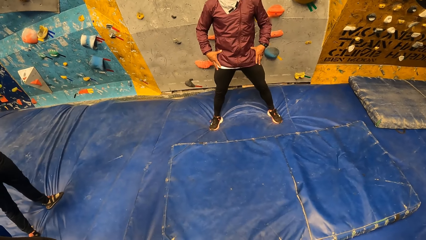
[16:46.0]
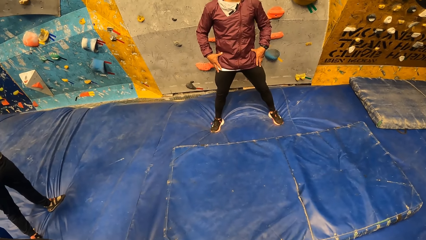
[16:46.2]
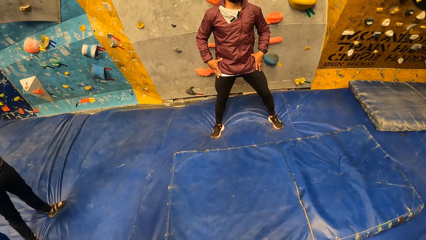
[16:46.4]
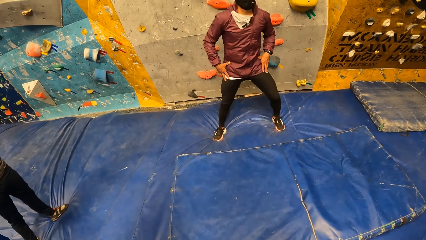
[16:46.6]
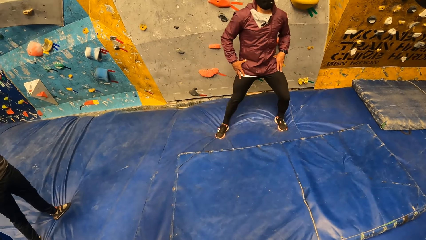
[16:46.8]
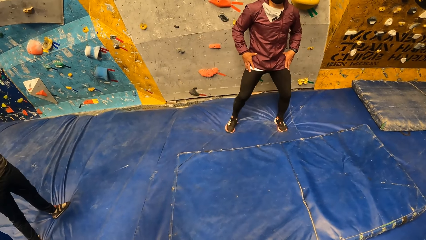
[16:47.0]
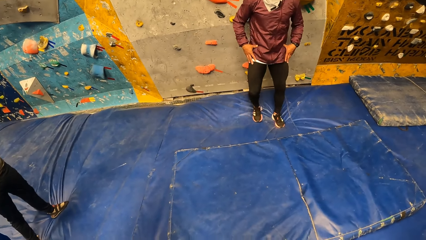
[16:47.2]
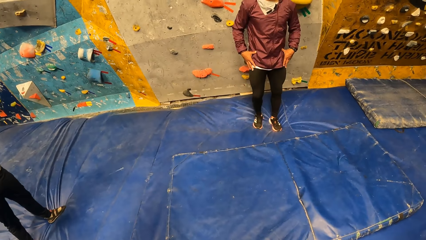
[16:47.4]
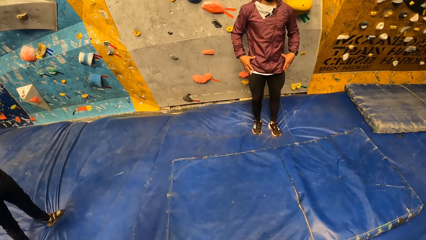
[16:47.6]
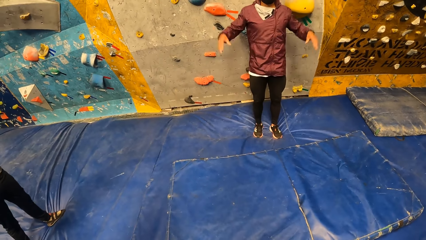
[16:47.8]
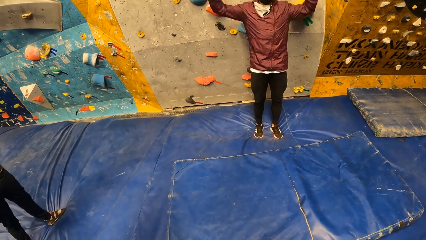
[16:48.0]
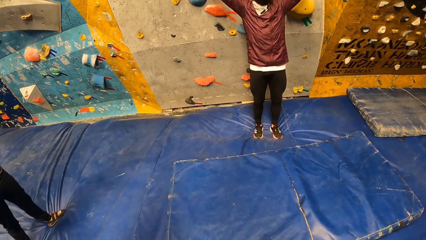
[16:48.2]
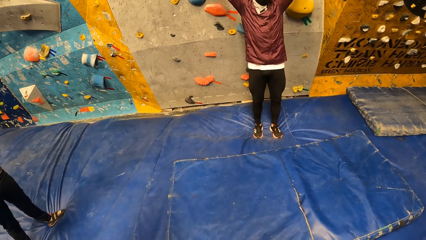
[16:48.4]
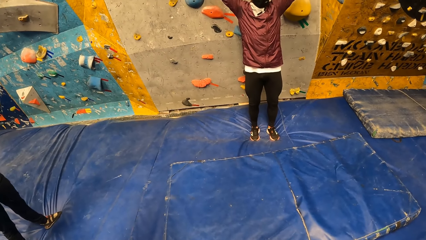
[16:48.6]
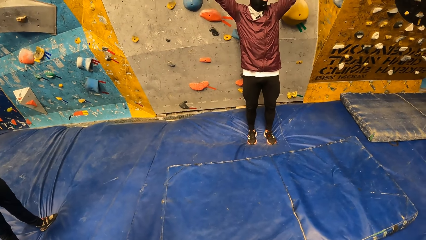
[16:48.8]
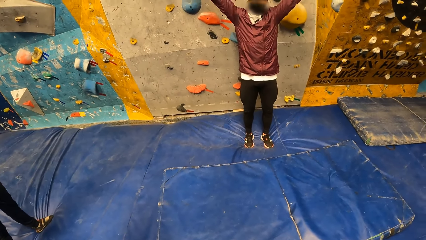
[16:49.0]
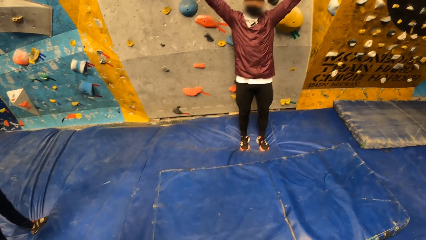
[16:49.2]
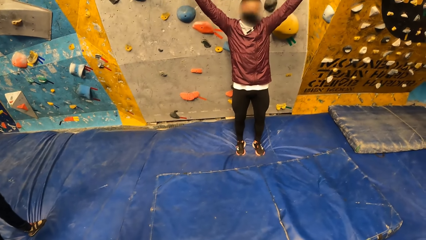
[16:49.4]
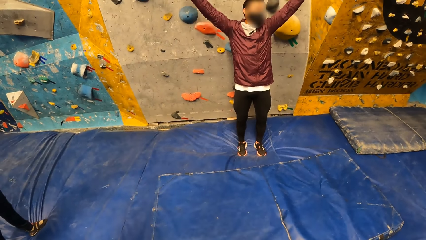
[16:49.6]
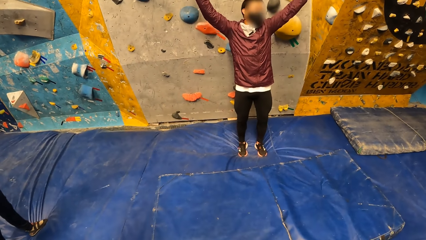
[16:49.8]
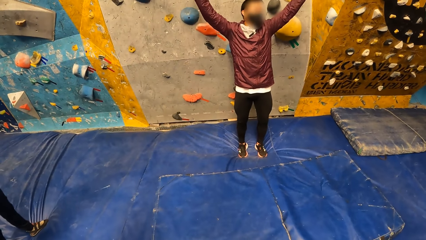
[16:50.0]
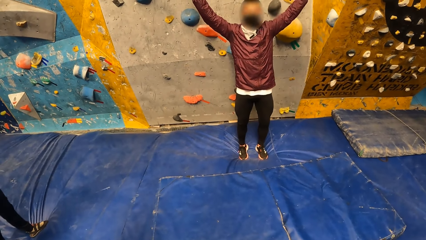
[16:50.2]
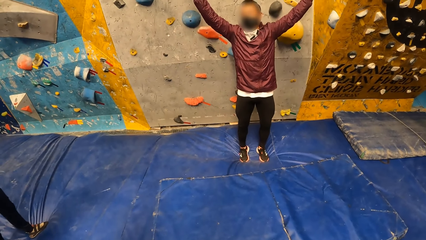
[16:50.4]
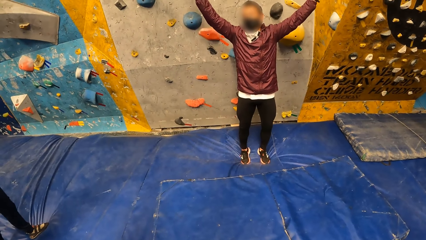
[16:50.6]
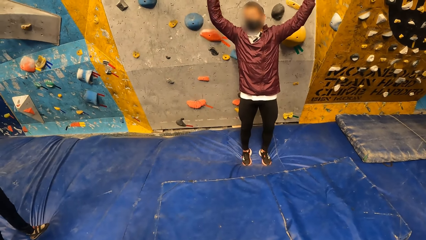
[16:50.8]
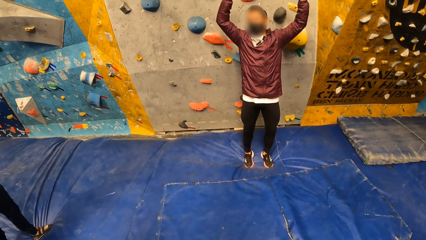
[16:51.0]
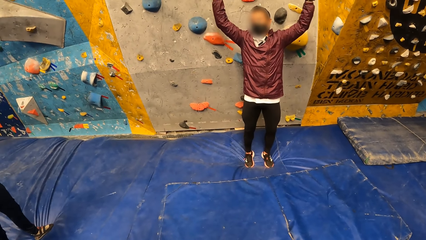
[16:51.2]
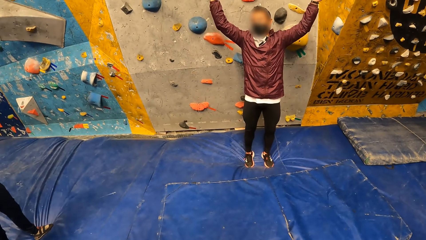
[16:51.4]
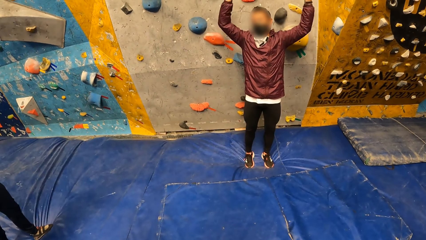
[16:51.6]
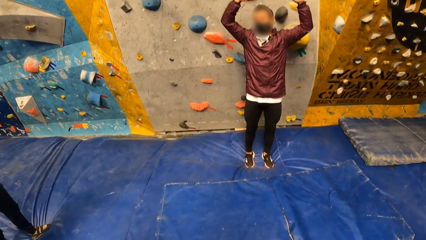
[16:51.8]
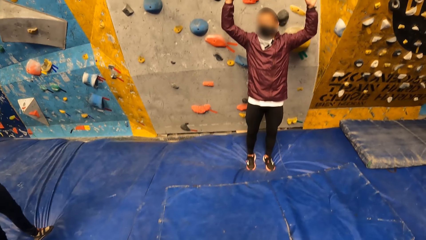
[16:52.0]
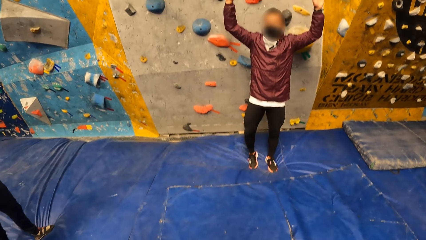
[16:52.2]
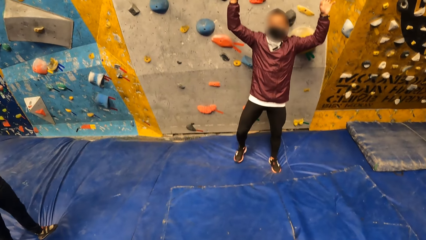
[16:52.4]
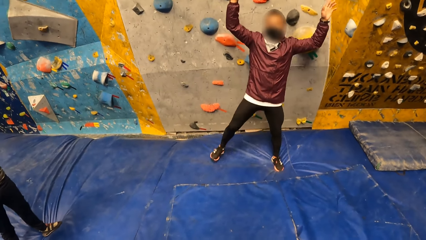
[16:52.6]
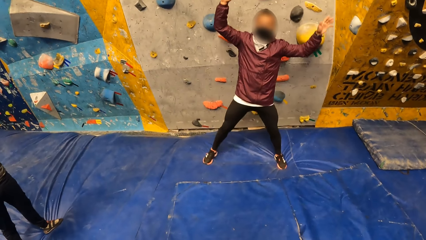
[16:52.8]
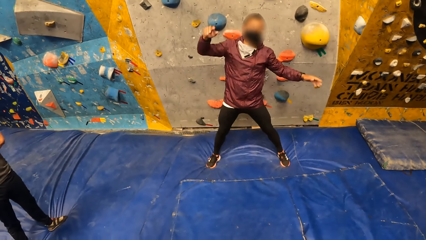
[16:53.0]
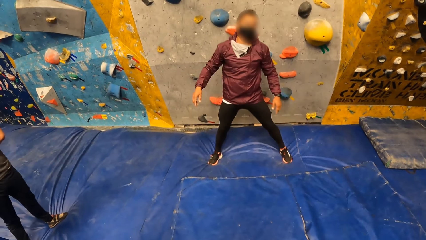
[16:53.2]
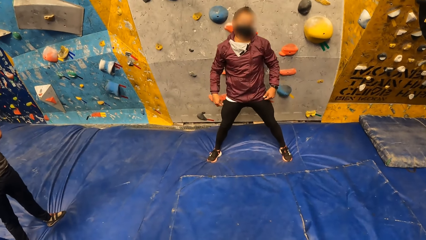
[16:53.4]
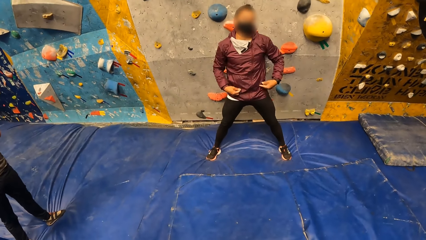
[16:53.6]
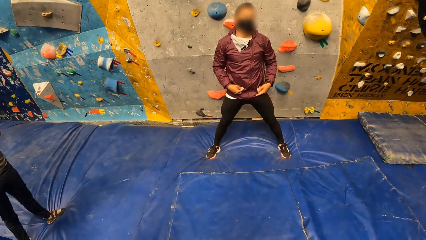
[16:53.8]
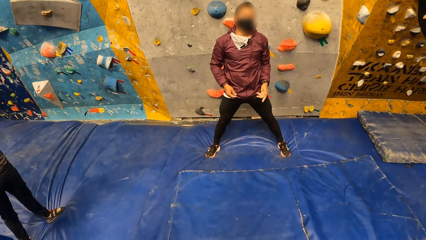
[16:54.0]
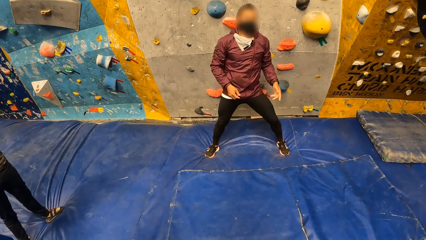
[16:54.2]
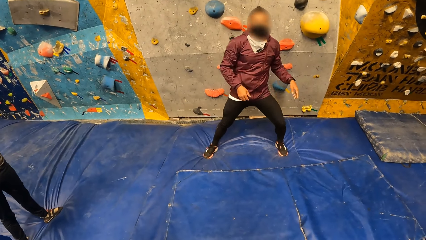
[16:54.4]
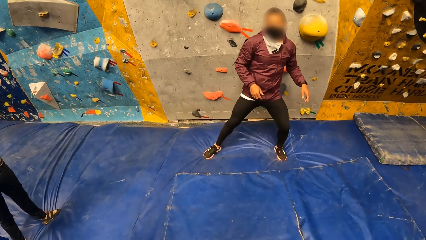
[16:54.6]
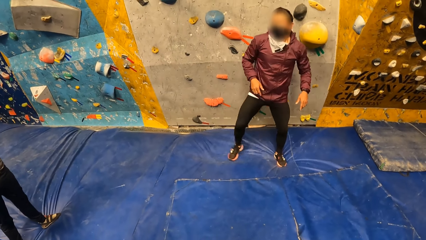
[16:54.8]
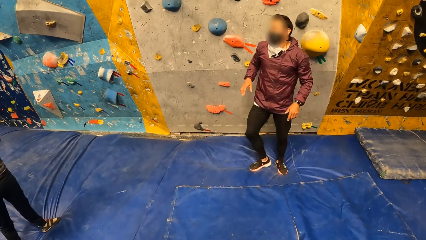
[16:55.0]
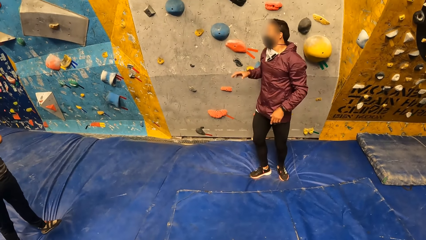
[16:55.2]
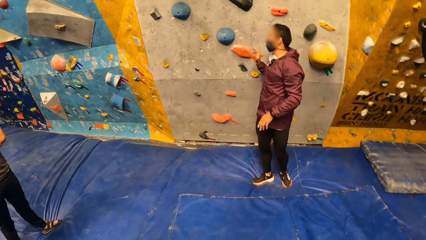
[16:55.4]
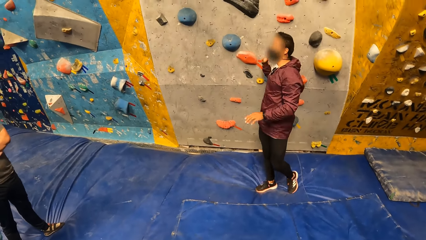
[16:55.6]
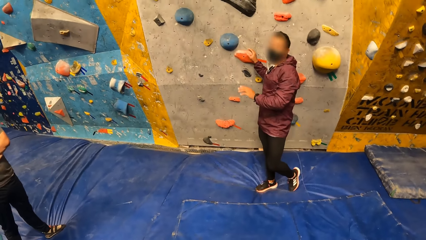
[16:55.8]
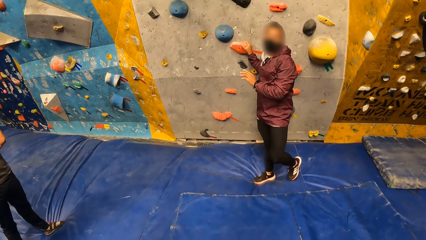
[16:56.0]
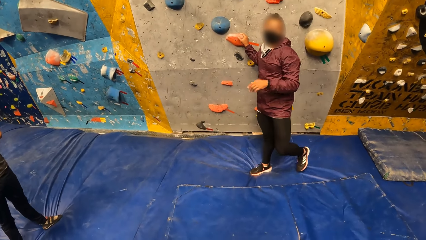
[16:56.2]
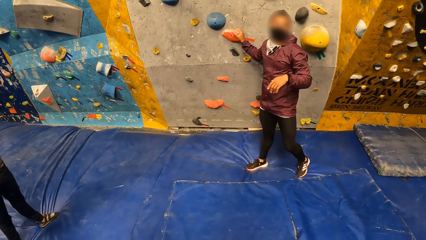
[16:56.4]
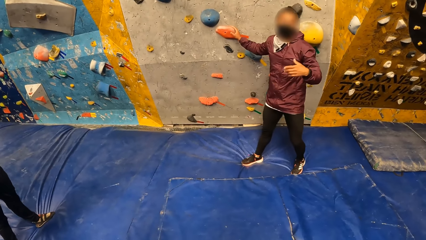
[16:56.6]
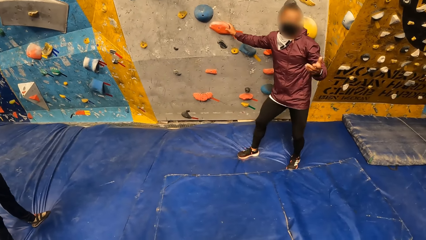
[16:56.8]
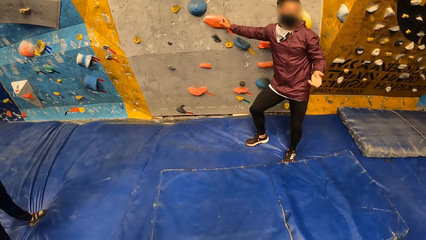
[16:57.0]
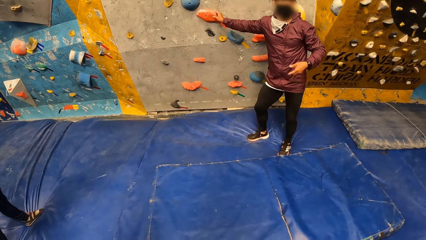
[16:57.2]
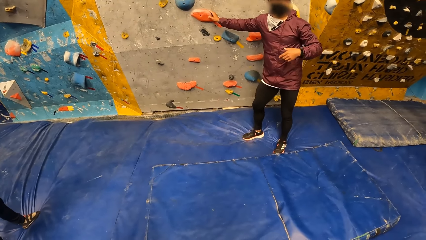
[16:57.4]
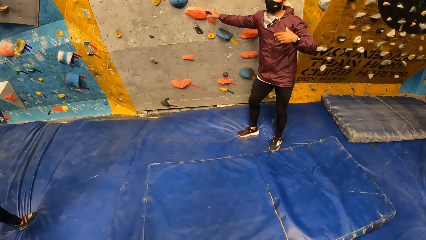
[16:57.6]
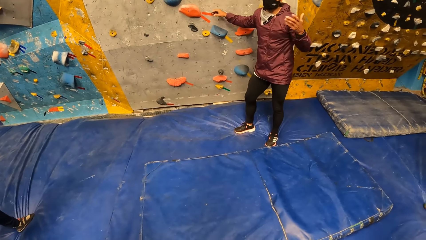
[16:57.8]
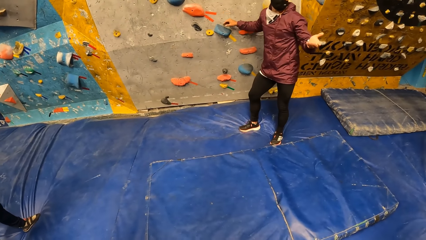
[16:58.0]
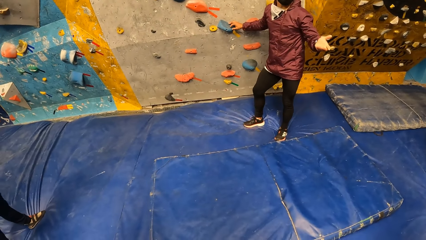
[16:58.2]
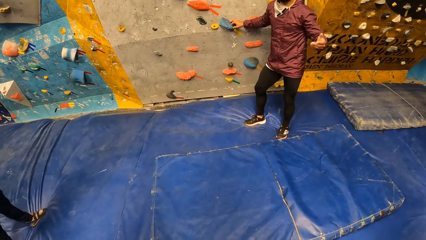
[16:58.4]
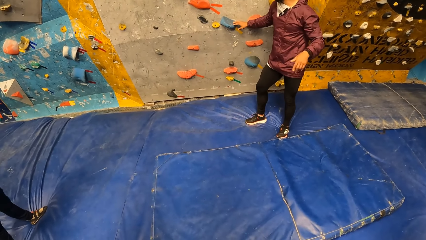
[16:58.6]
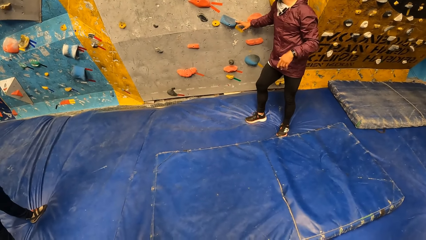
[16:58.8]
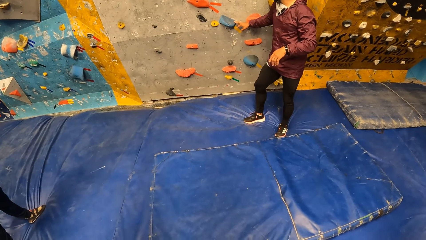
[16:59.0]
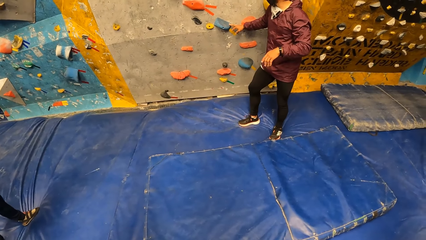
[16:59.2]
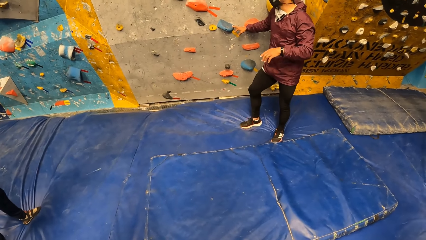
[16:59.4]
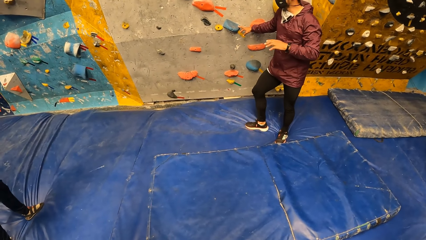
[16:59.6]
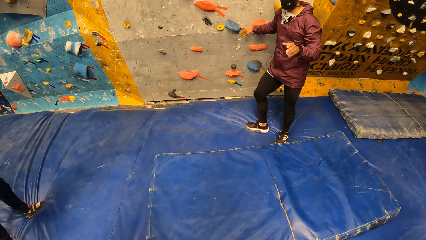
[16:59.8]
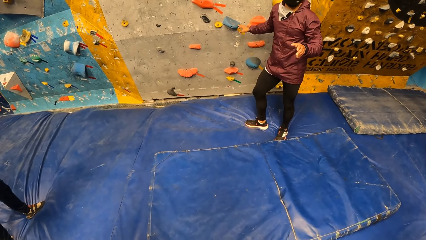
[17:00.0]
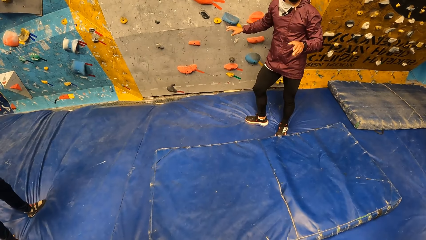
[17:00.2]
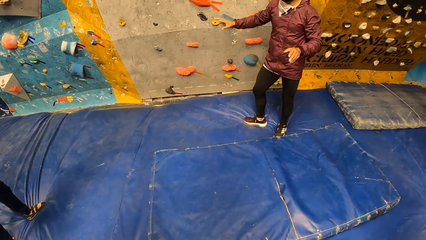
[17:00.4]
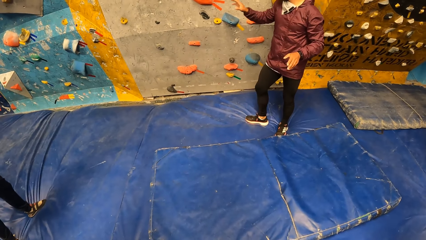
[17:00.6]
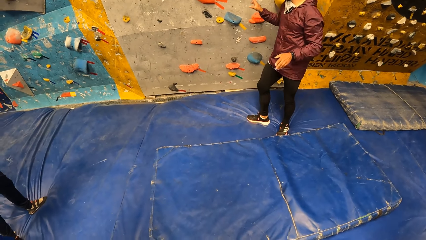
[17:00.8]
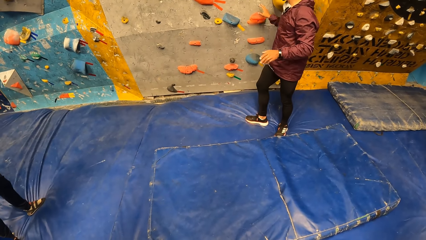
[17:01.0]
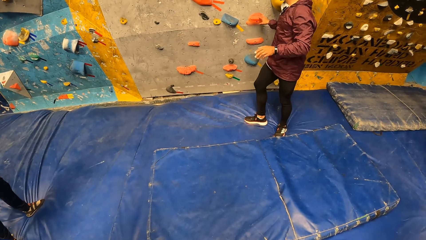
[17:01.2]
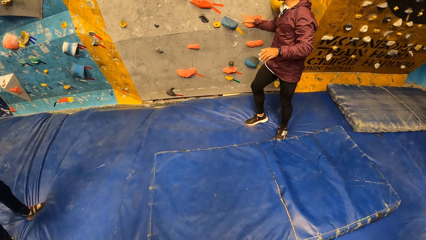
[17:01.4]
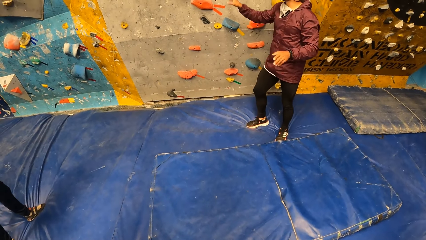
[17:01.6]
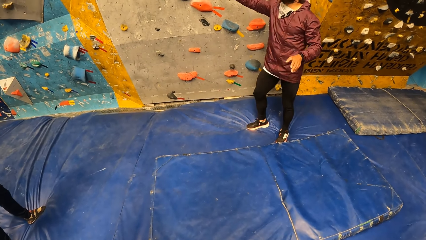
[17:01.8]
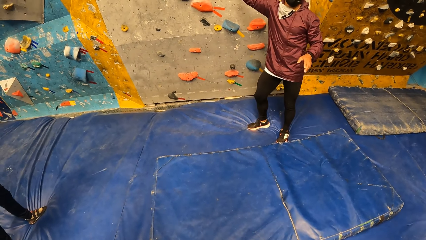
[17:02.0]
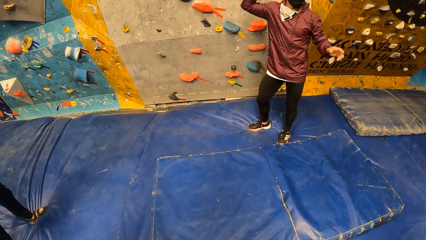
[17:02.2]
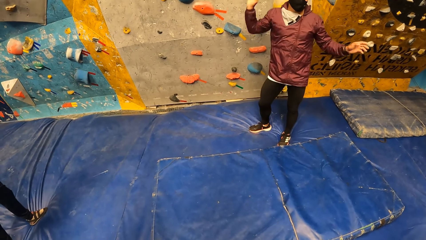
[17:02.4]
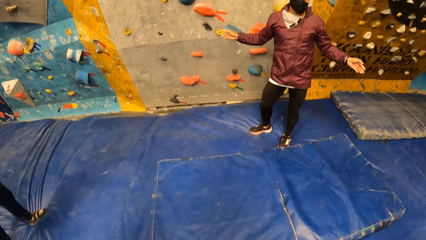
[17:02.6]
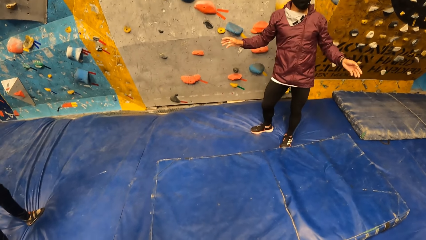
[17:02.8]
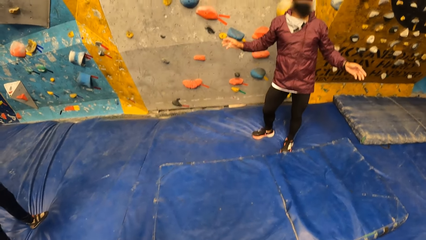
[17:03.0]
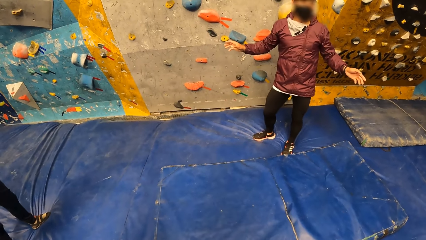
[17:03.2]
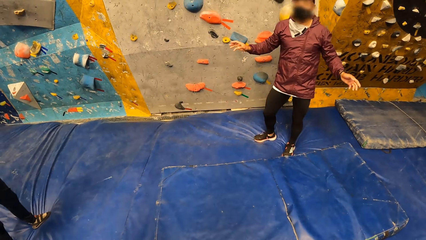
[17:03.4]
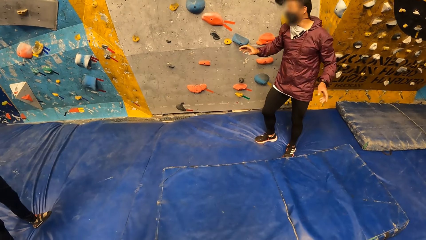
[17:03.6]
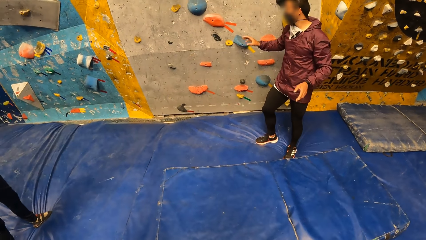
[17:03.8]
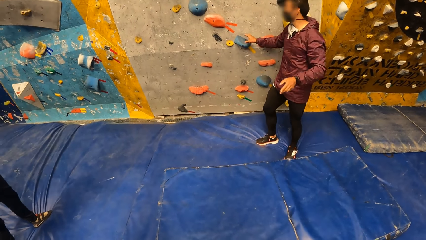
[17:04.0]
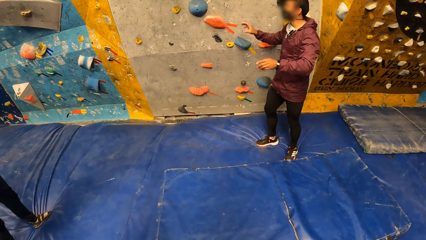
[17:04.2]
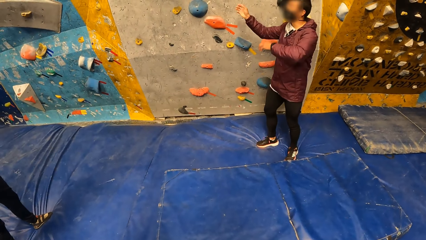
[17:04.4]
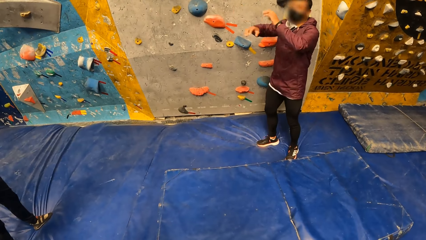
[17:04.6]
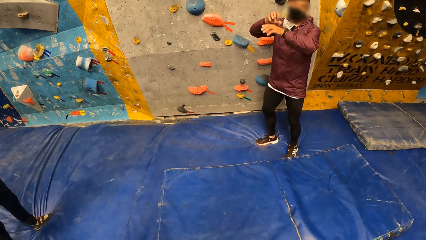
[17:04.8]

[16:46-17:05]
A man talks to the crowd. The man touches a climb hold on the wall with his right hand. The man moves his right hand to a climb hold on the bouldering wall. The man removes his right hand from the bouldering wall. The man touches a climb hold on the wall with his right hand. The man removes his right hand from the bouldering wall.
